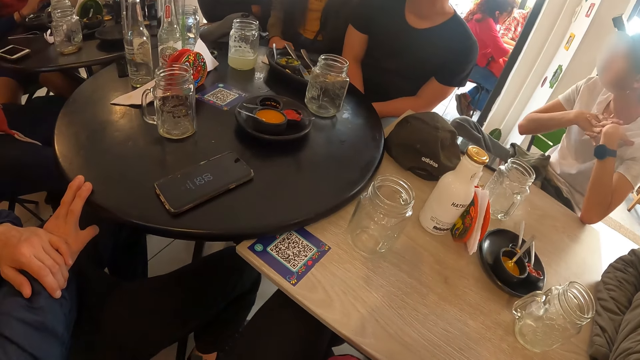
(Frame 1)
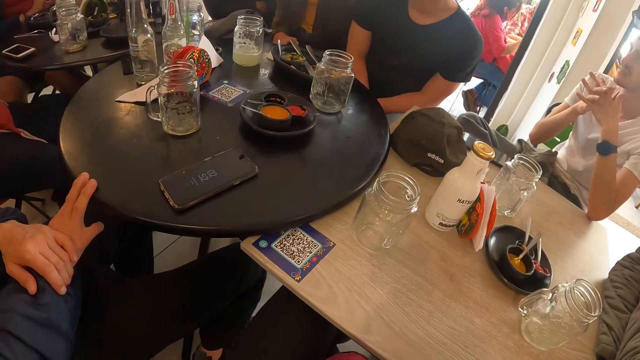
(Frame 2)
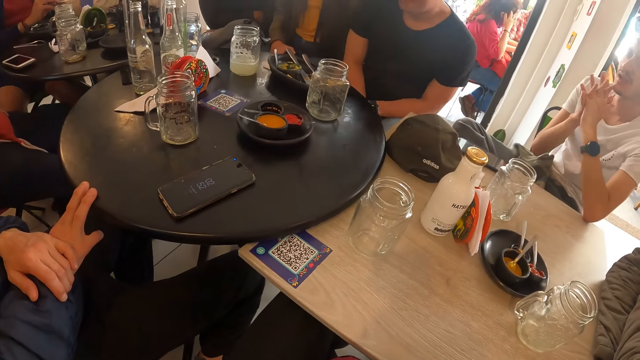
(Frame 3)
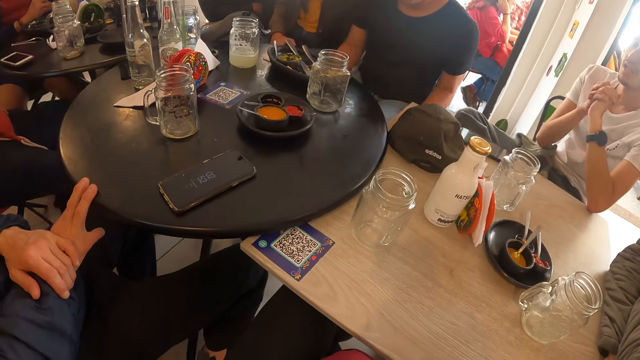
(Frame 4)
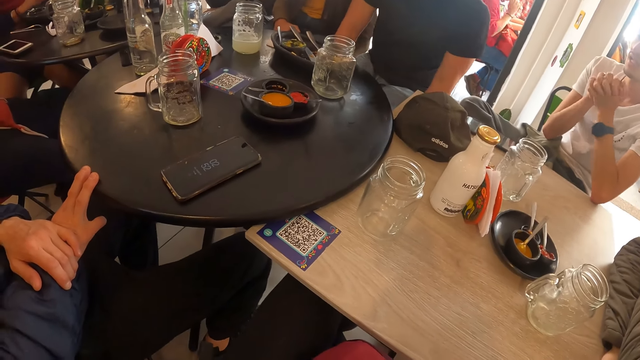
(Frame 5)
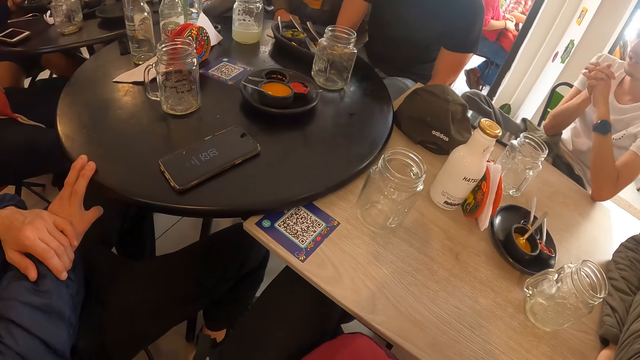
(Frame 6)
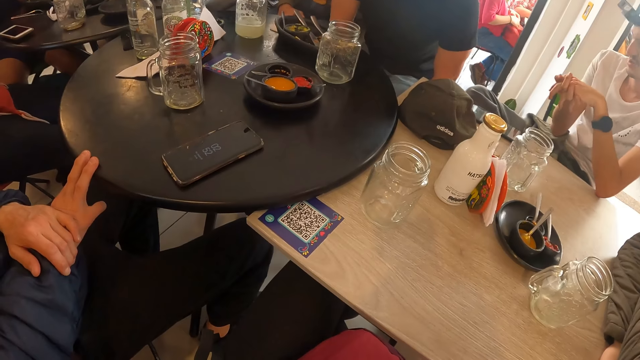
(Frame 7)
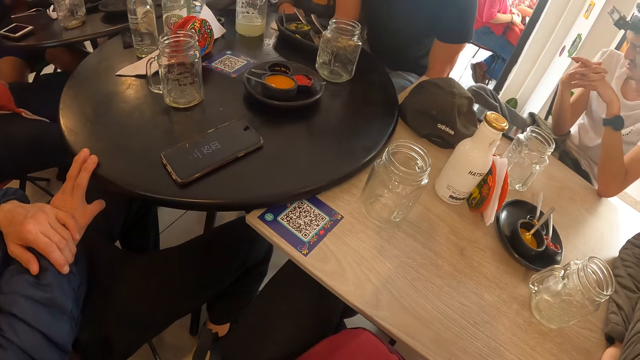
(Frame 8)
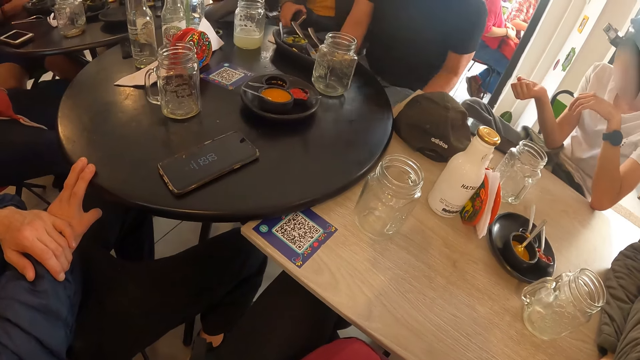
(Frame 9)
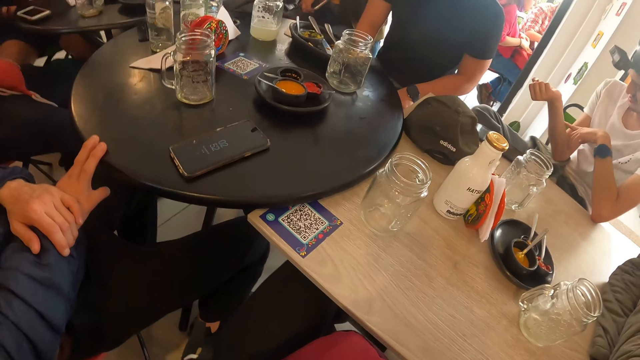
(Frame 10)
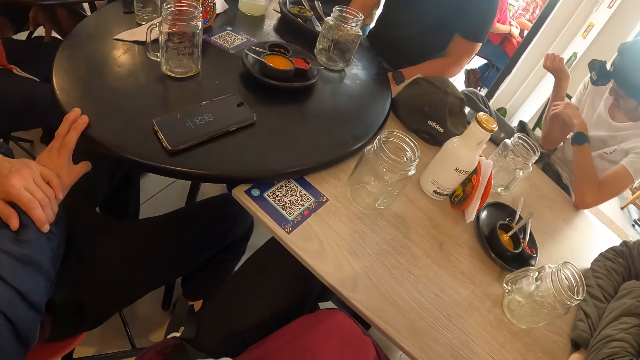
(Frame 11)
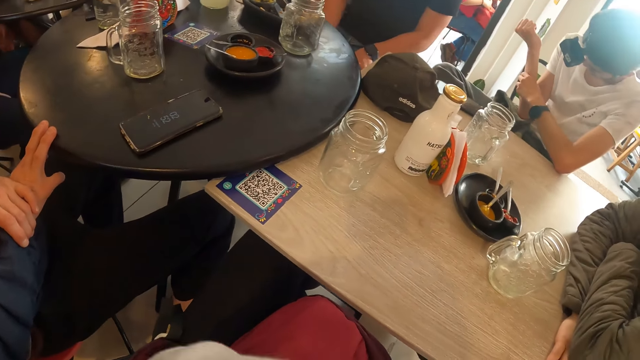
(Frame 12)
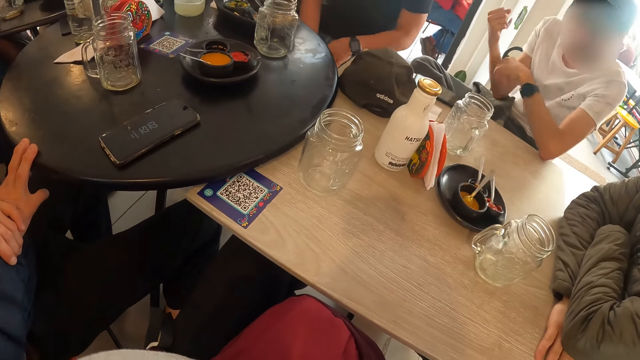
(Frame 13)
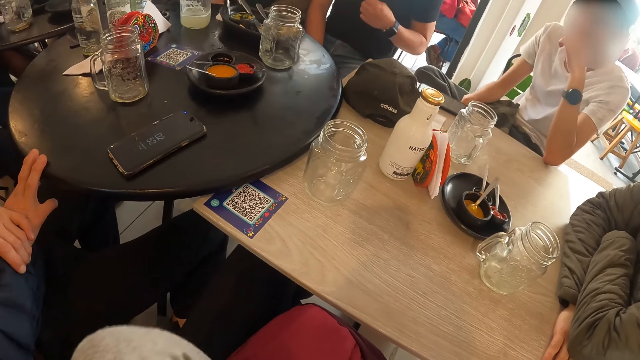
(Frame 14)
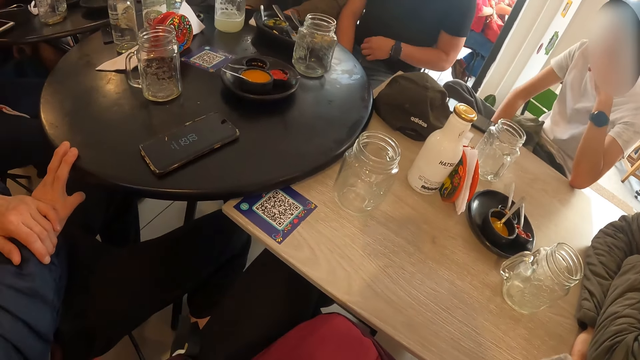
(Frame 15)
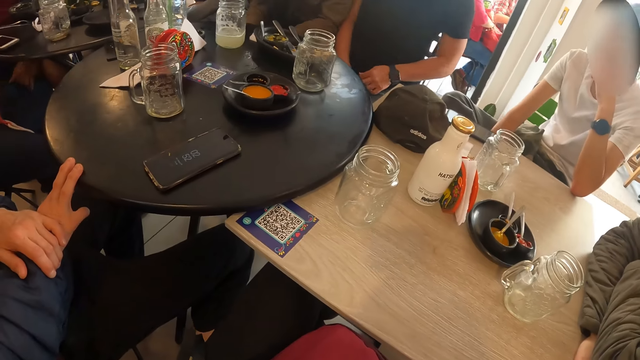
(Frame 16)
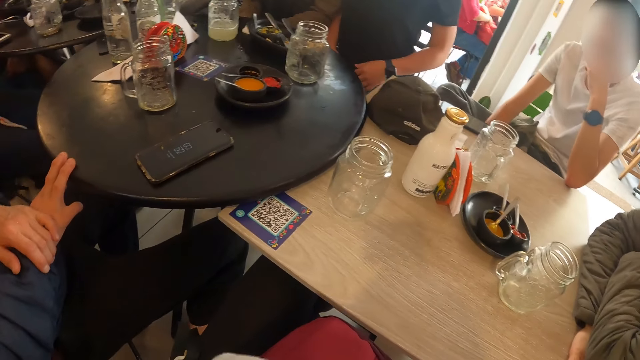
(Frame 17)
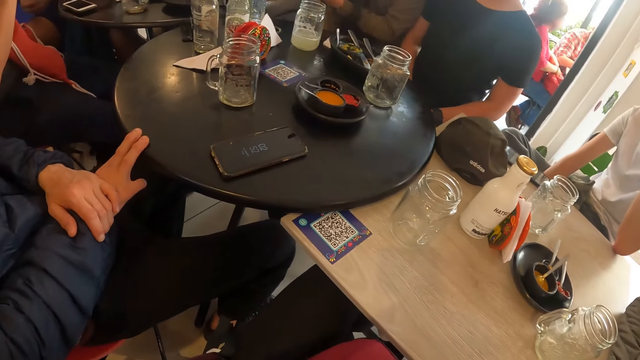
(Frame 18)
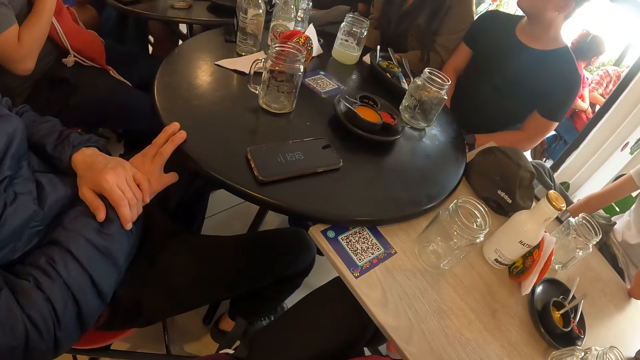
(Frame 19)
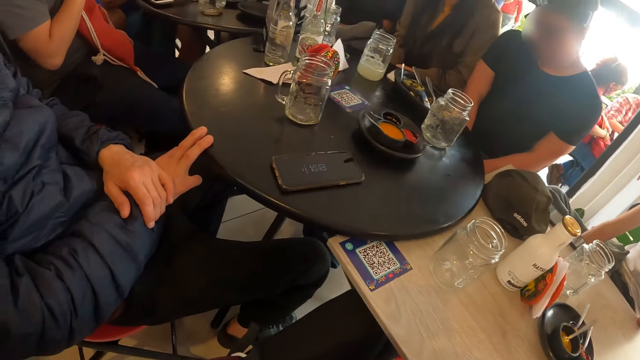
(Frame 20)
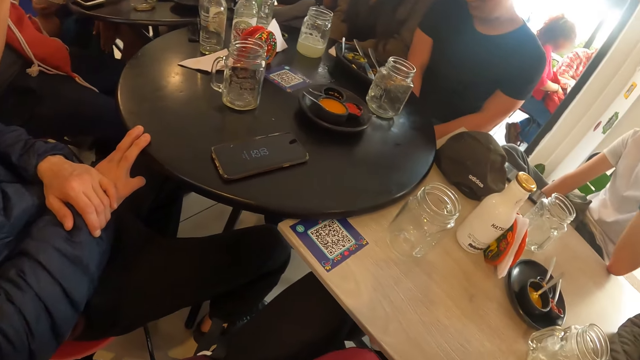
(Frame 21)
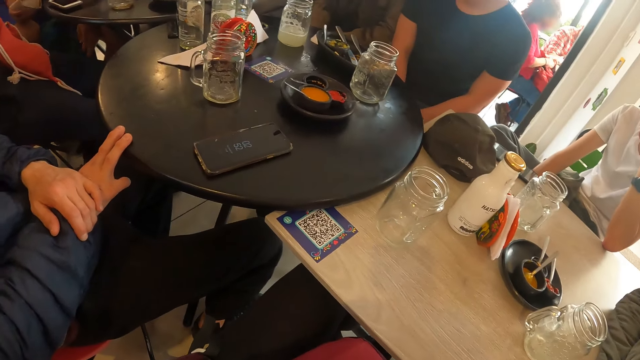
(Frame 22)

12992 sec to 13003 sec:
The man places his hands together. The man examines his right arm with his left hand. He places his left hand on his chin.

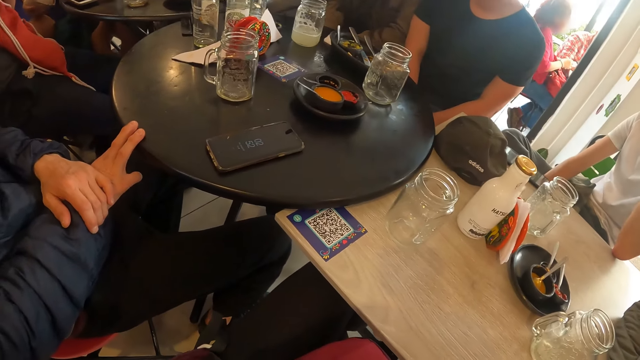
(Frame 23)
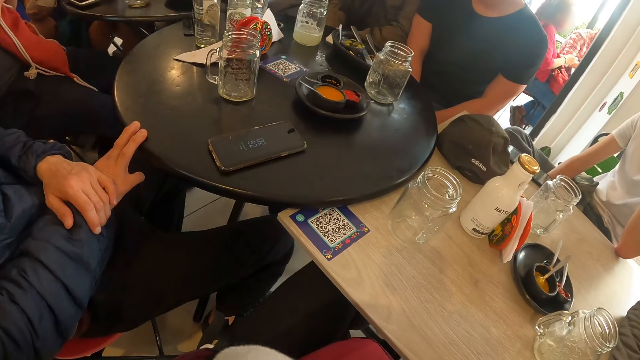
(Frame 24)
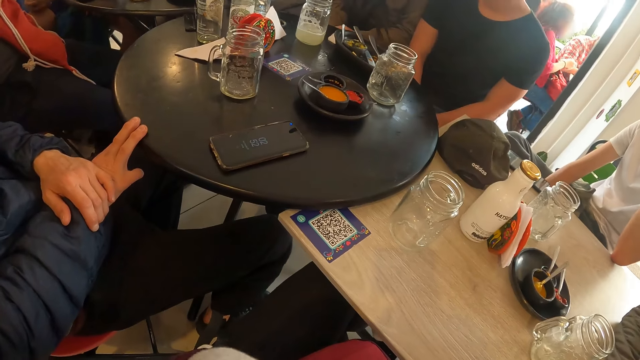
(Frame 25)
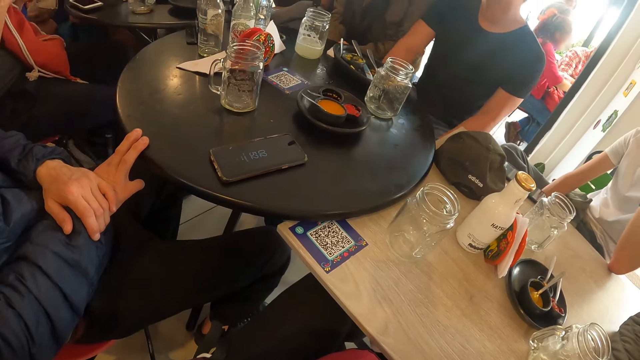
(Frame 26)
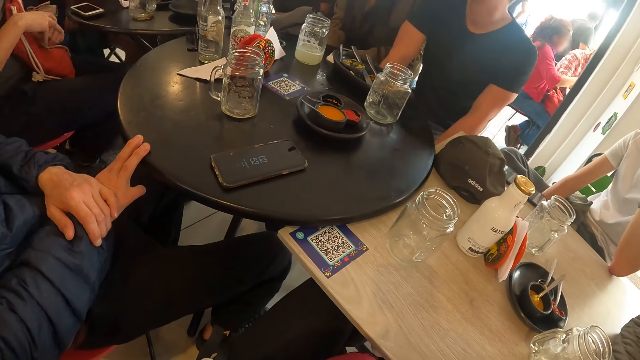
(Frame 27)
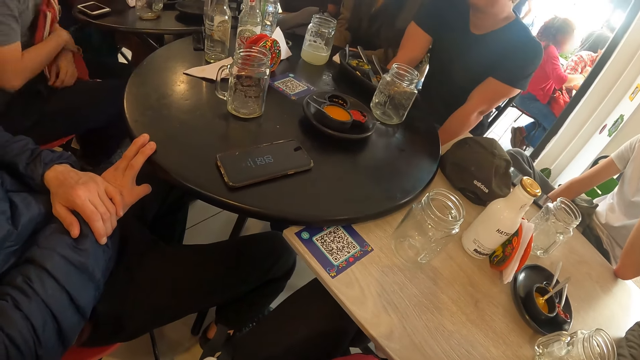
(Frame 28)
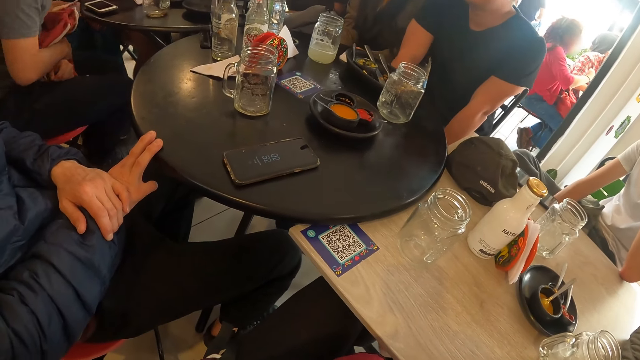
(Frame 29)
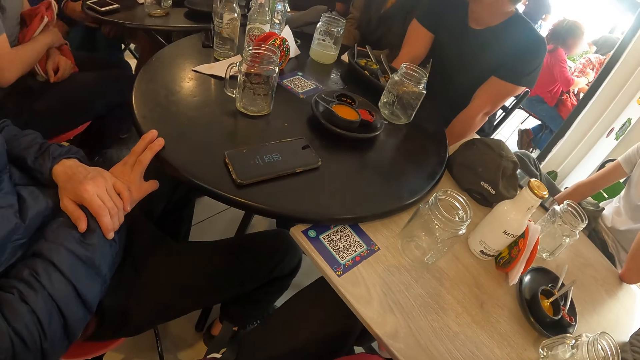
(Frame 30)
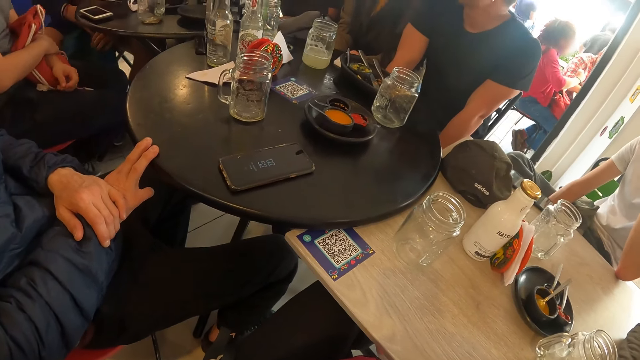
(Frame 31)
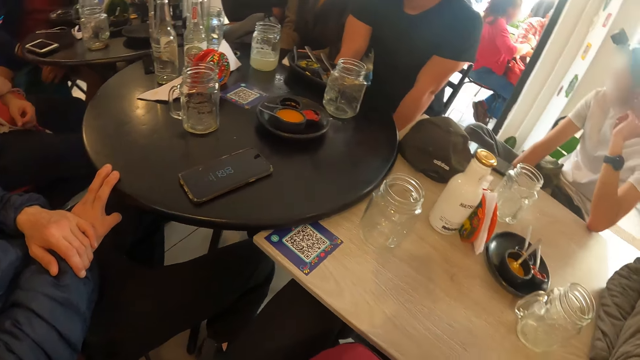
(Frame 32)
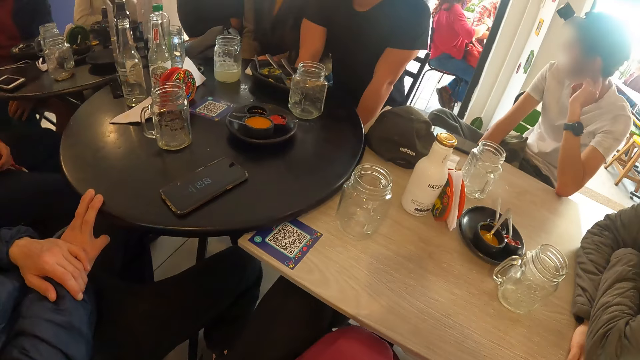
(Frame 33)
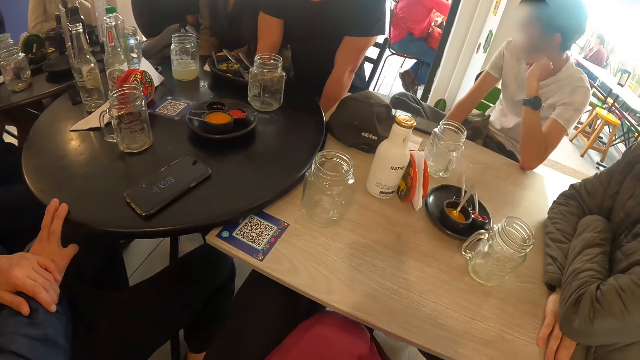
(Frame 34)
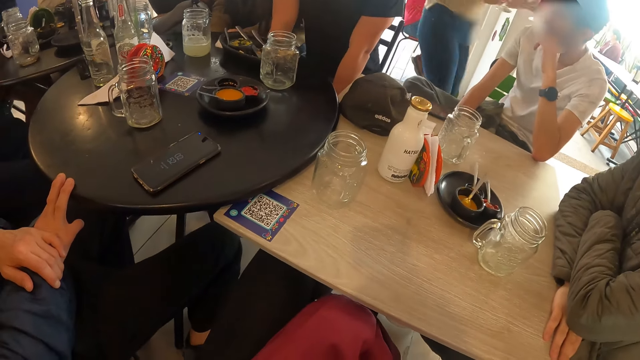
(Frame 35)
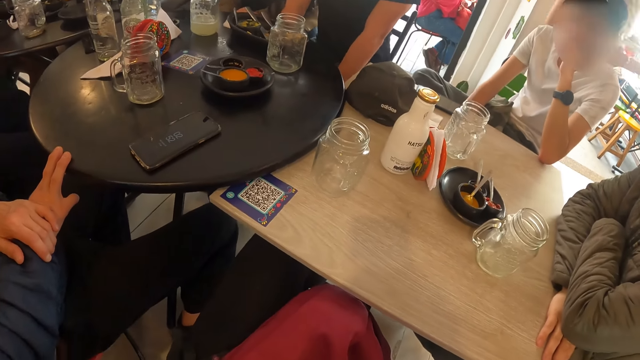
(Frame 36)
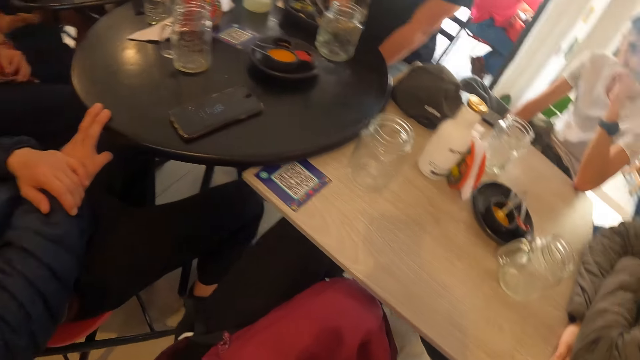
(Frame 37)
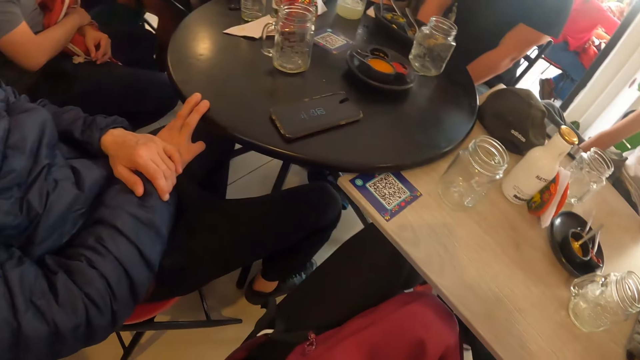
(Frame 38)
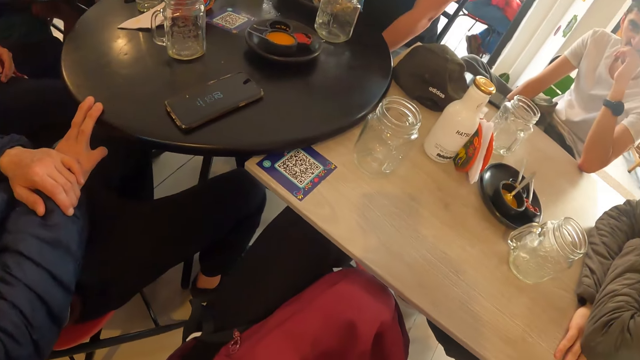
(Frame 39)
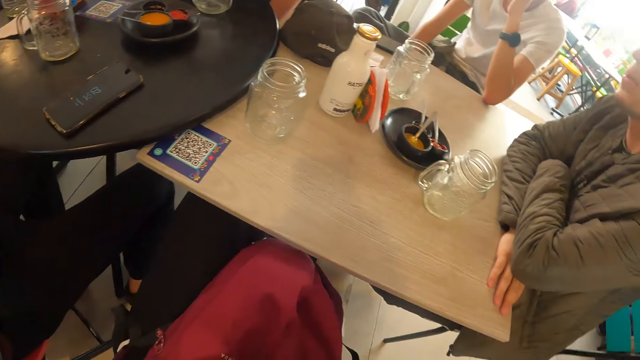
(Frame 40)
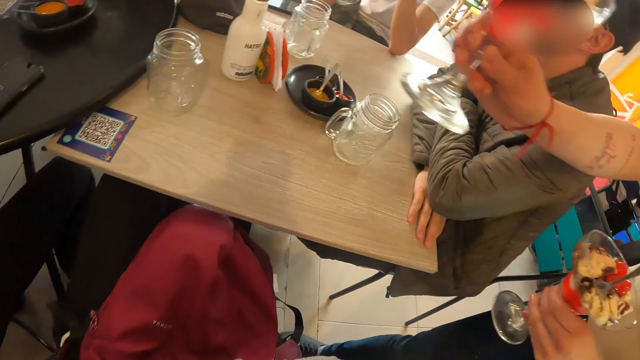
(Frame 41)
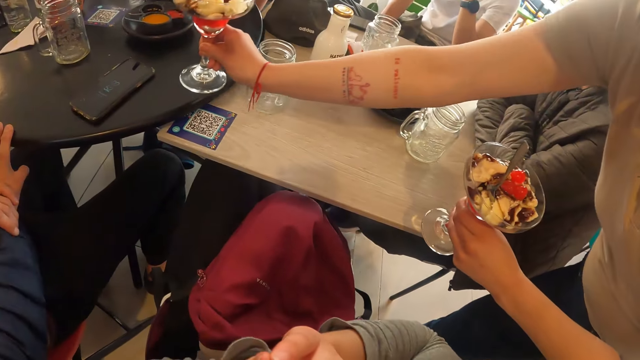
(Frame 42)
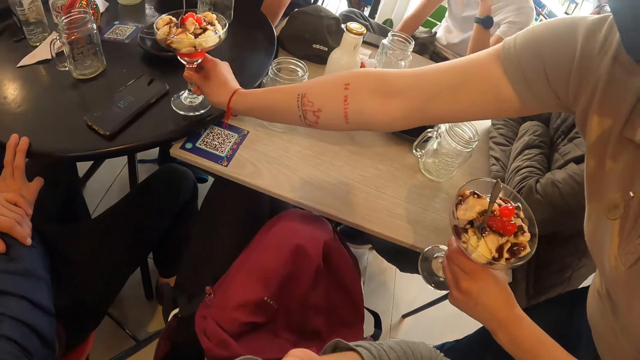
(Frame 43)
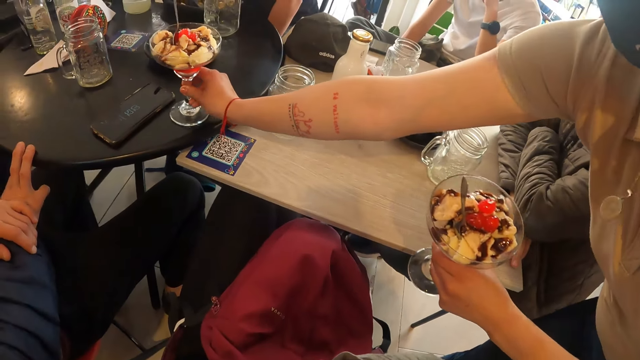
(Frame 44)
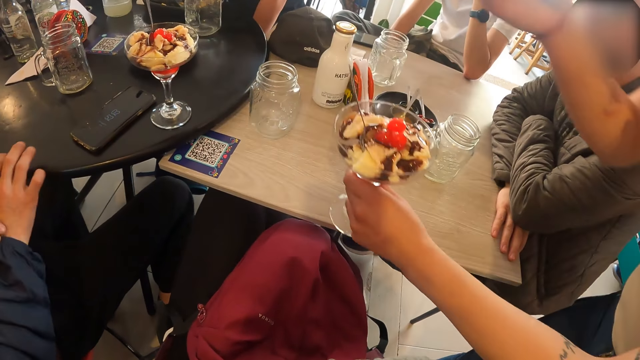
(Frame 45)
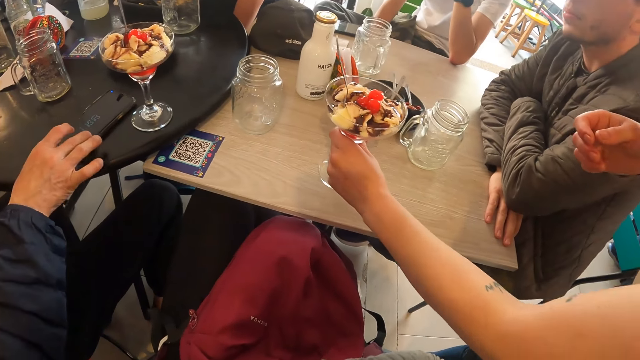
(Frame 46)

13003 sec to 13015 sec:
A woman folds her arms around a bag on her lap. Another woman places a glass of ice-cream on the table with her right hand.
